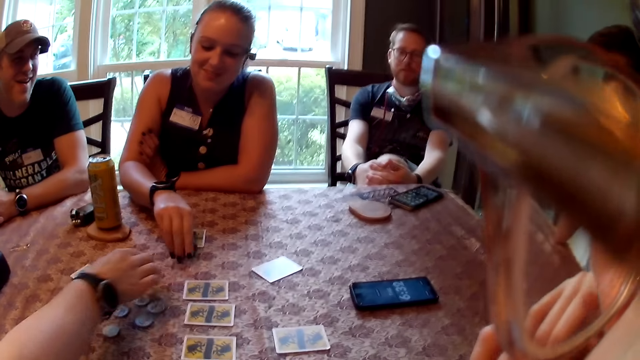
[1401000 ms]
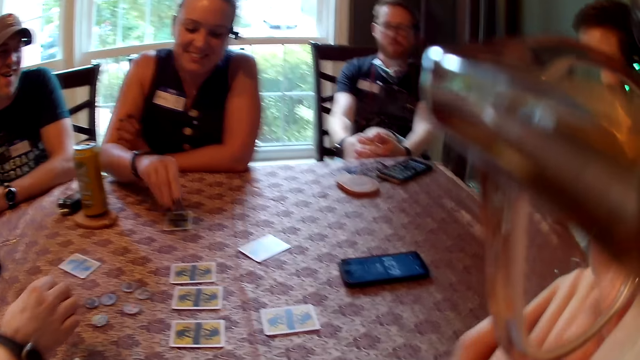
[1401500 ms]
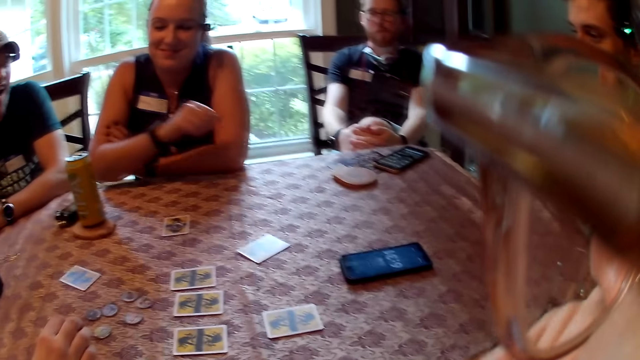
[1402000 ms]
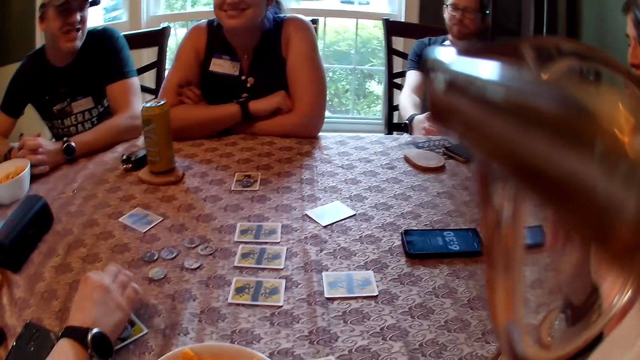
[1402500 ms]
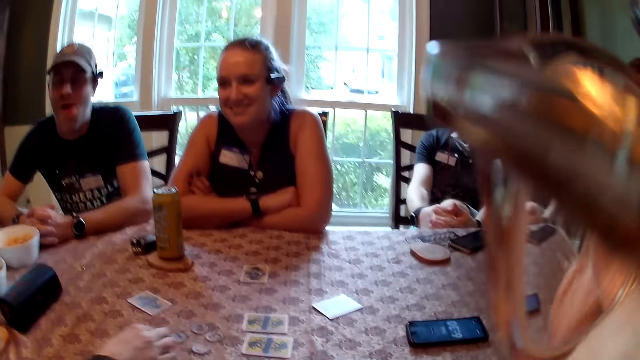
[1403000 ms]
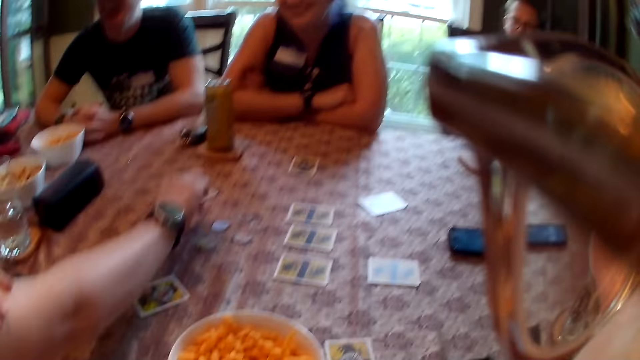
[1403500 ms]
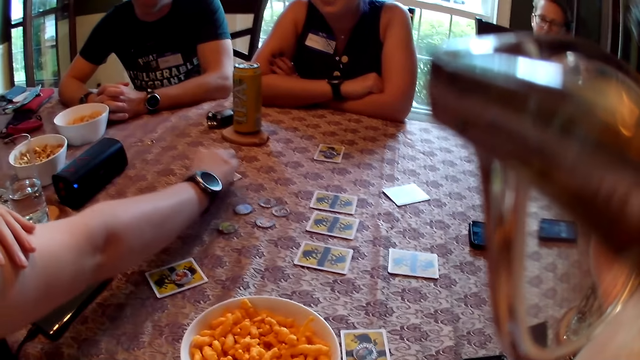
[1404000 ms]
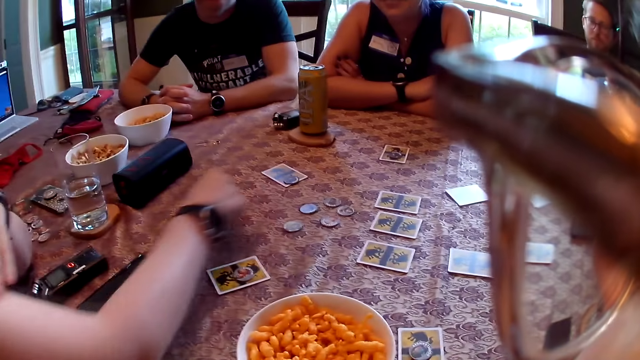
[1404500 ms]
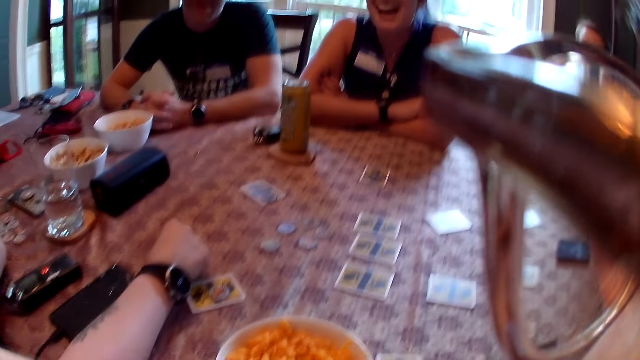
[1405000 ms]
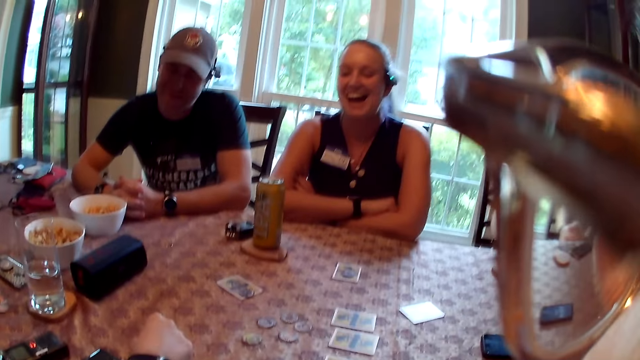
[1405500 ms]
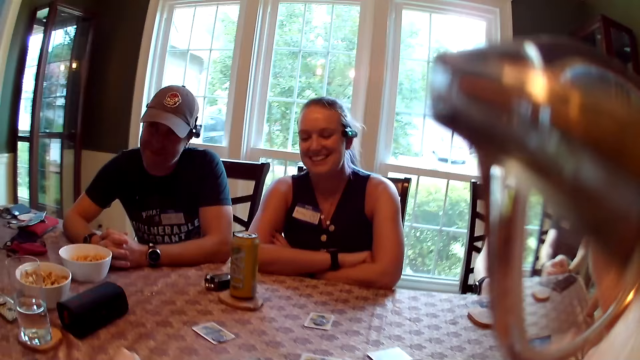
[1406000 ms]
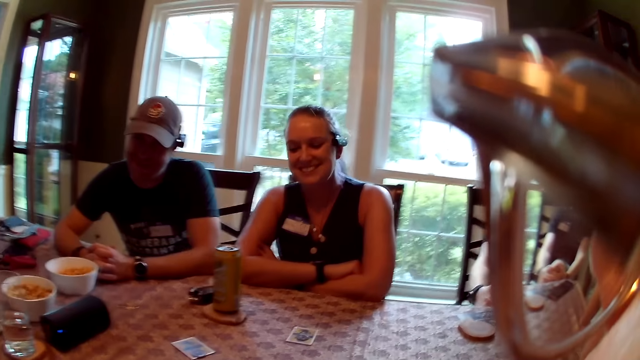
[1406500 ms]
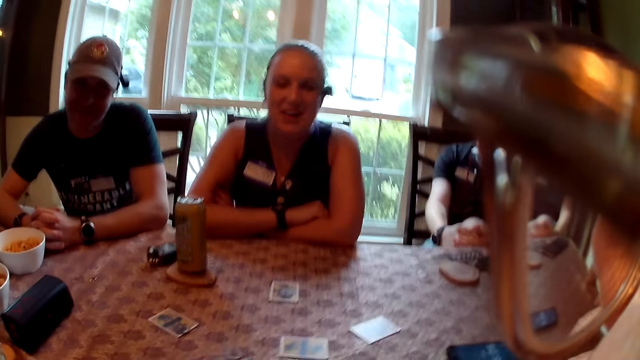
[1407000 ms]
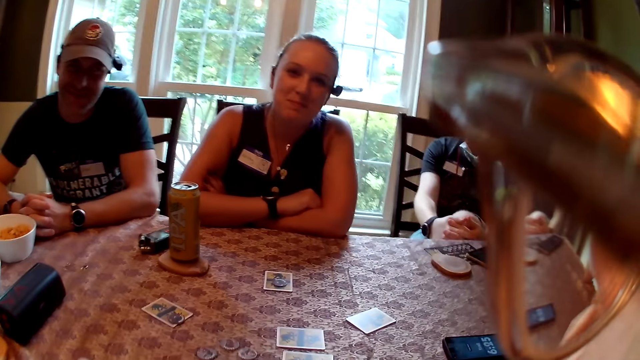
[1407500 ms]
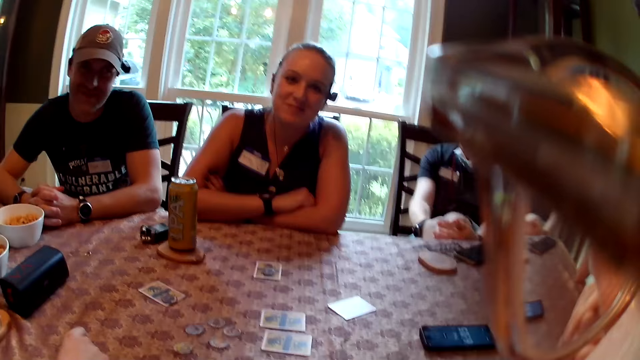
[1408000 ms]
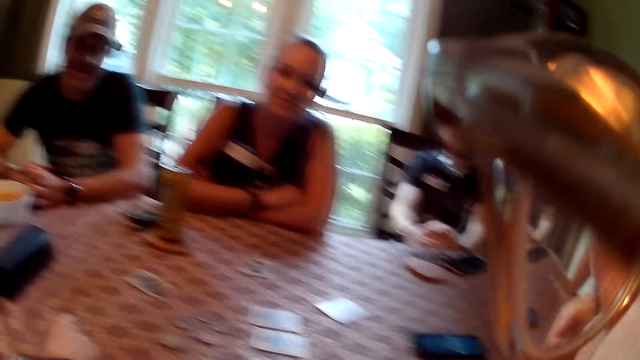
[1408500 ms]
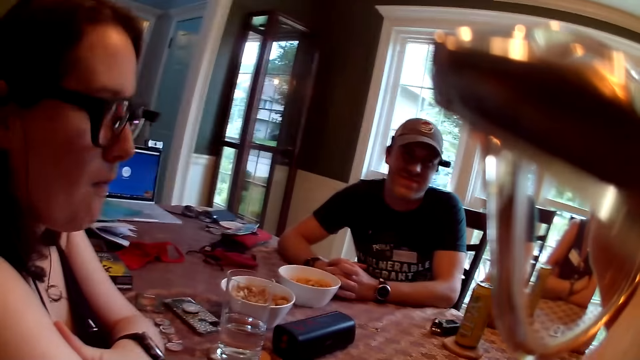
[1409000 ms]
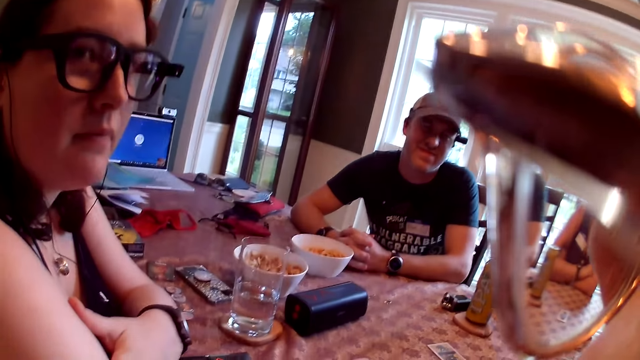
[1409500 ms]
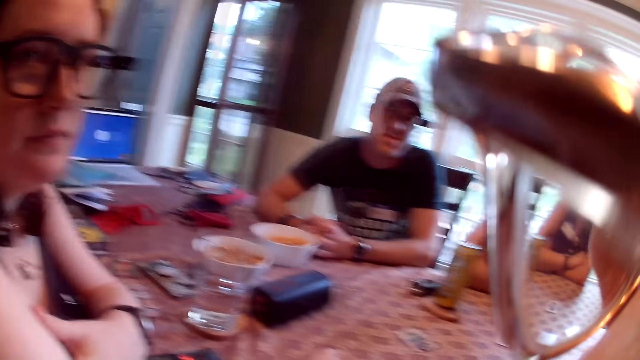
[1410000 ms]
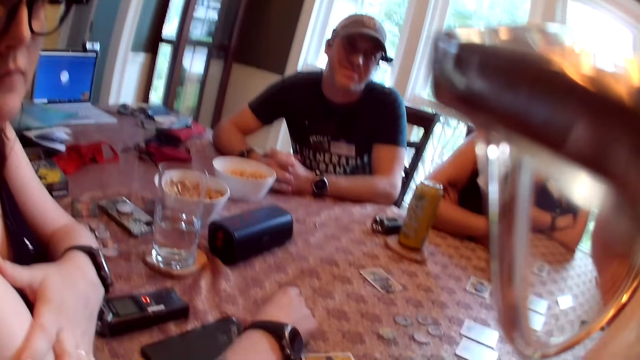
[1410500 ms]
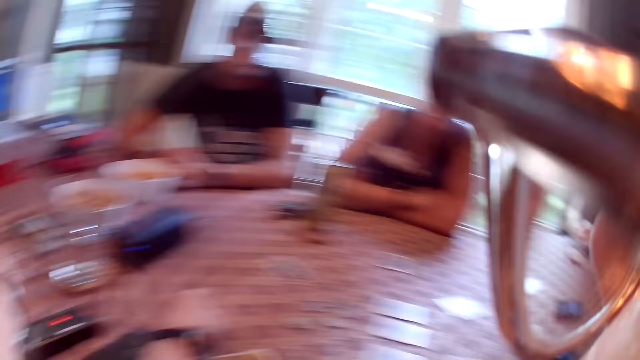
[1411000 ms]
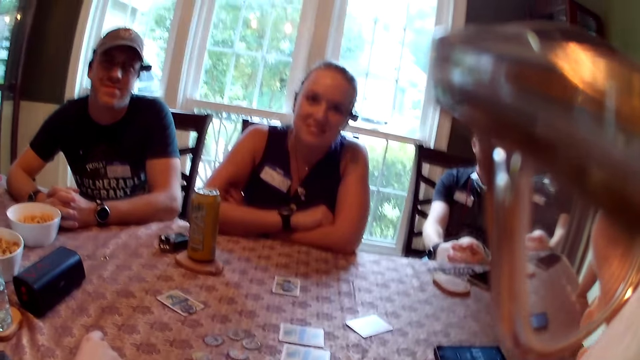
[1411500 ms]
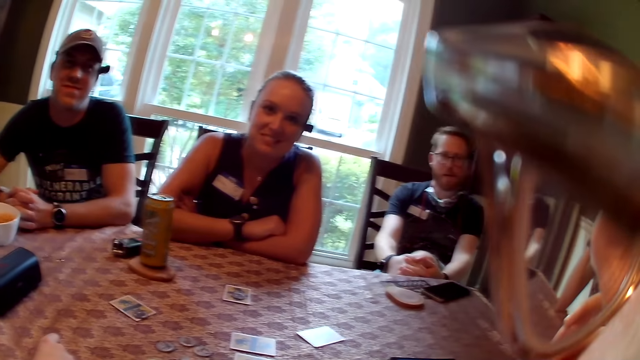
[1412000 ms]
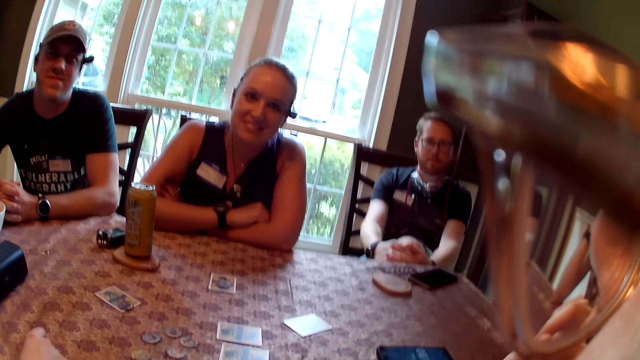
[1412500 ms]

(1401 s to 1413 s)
The woman picks a token from the table with her right hand. She drops the token on the table with her right hand. Another woman picks a token from the table with her right hand. The camera wearer looks around. The other woman drops the token on the table with her right hand. A woman plays the cards. The camera wearer looks around.

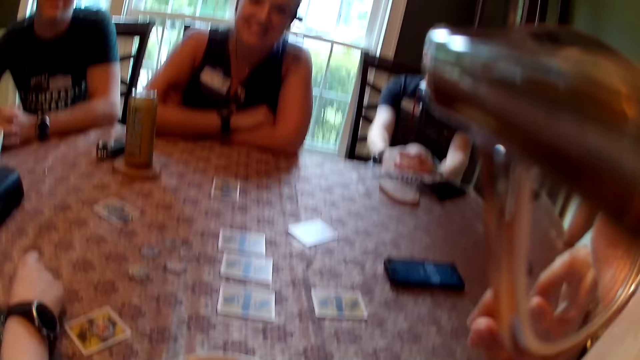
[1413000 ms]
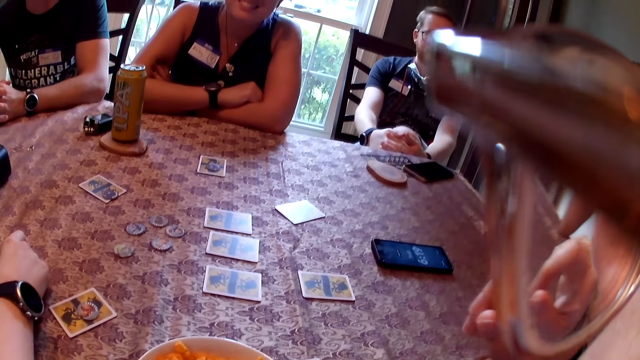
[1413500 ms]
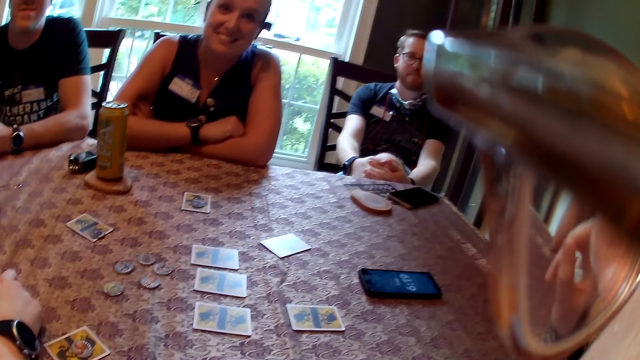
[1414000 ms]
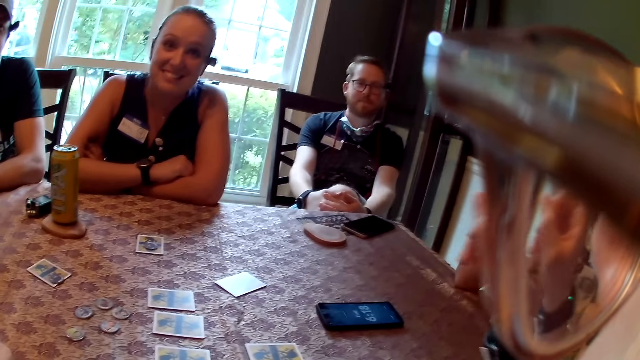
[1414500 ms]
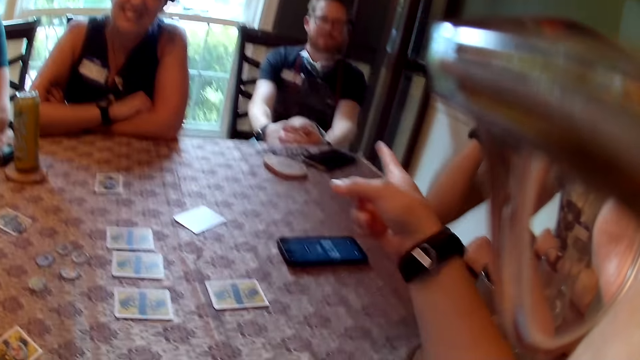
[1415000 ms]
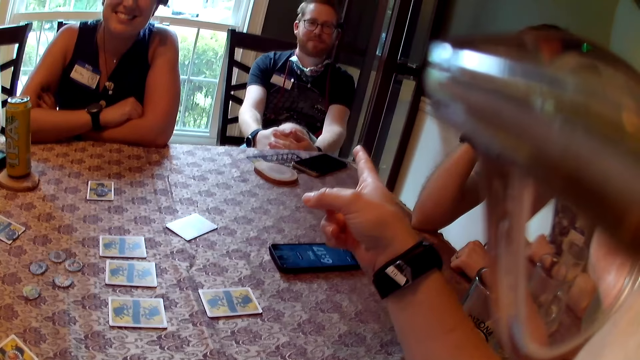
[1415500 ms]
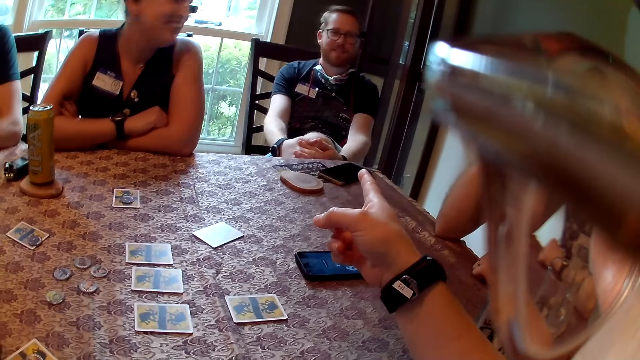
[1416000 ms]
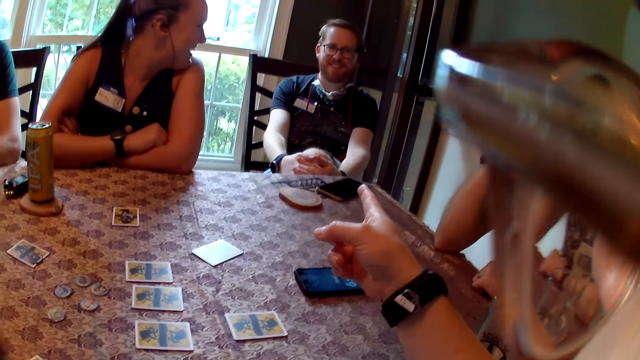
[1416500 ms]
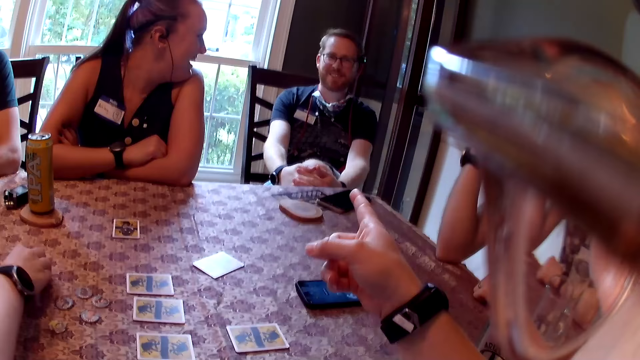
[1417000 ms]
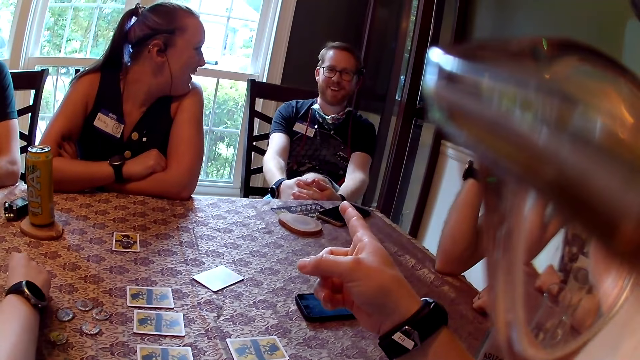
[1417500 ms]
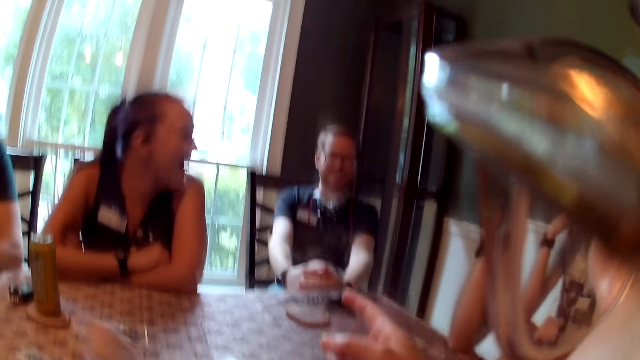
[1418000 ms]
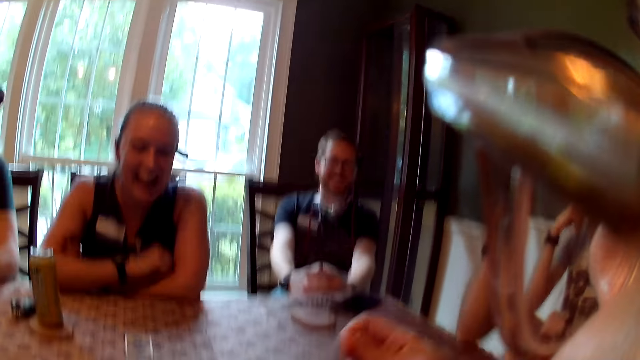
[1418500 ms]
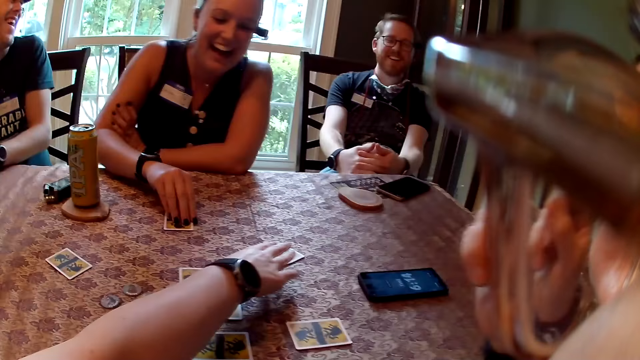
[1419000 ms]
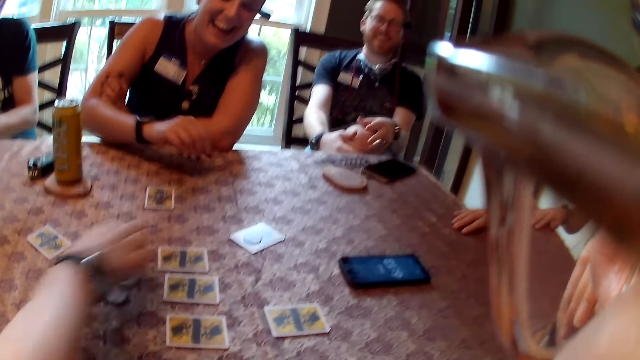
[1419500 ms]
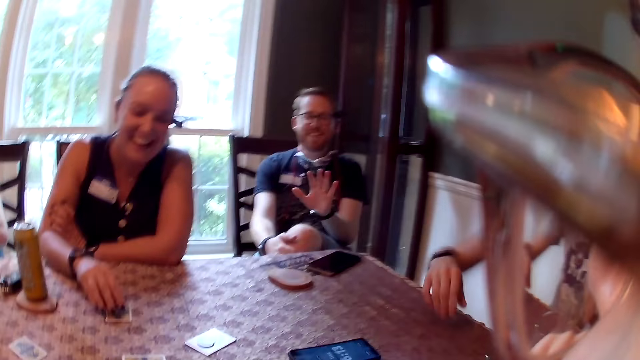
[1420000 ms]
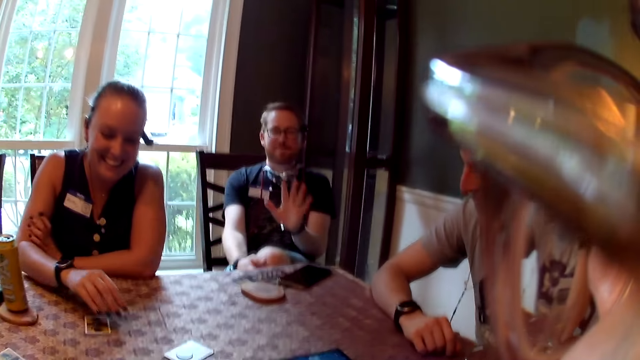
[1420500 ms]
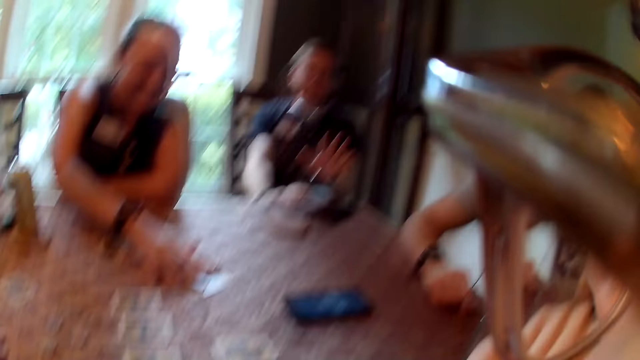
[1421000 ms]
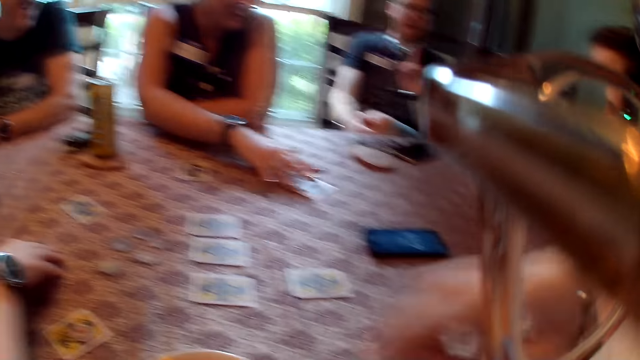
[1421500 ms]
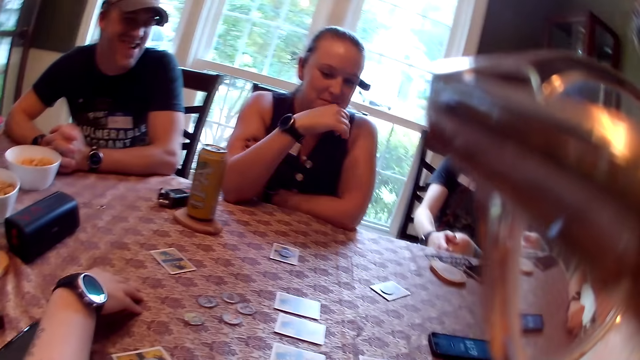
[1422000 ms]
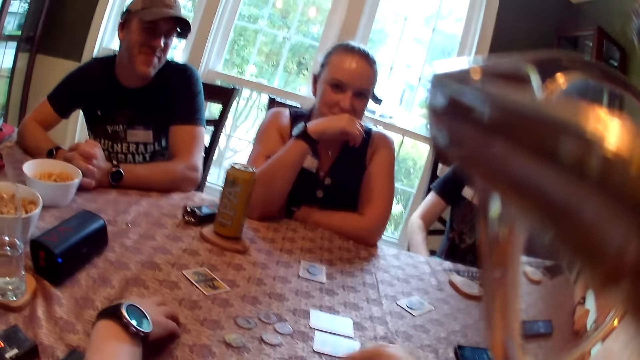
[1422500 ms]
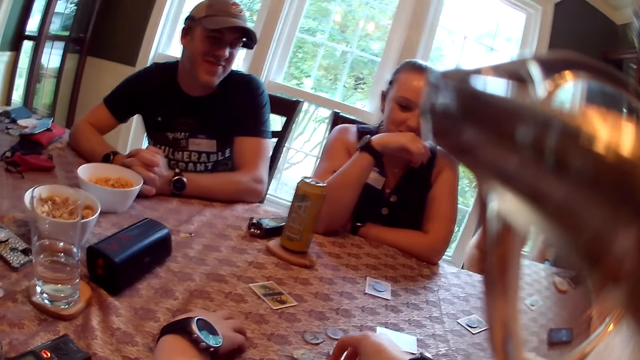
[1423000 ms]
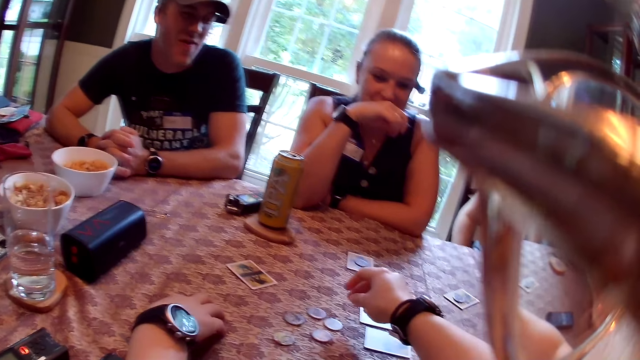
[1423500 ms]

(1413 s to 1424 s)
The camera wearer talks to a man. The woman picks a token from the table with her right hand. She drops the token on the table with her right hand. Another woman touches a token from the table with her right hand. She moves a card on the table with her right hand. The camera wearer looks around.
